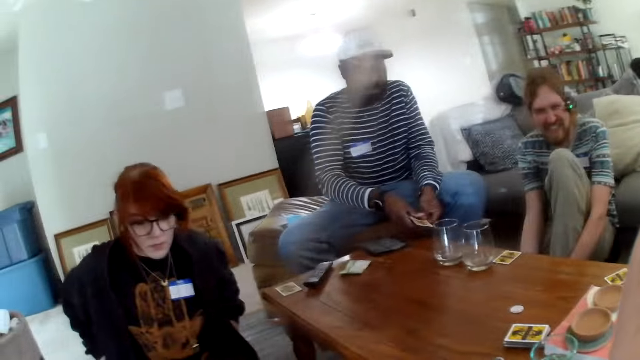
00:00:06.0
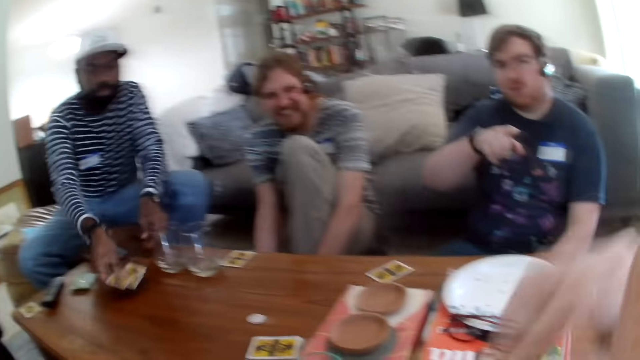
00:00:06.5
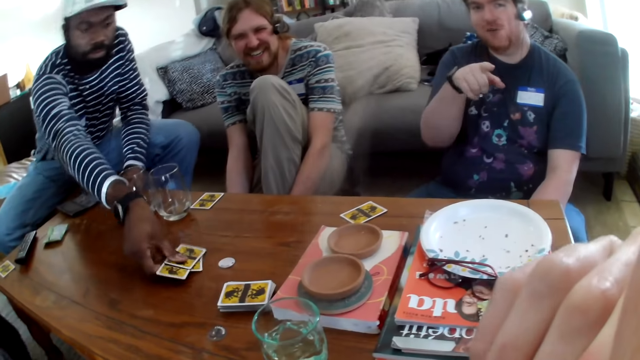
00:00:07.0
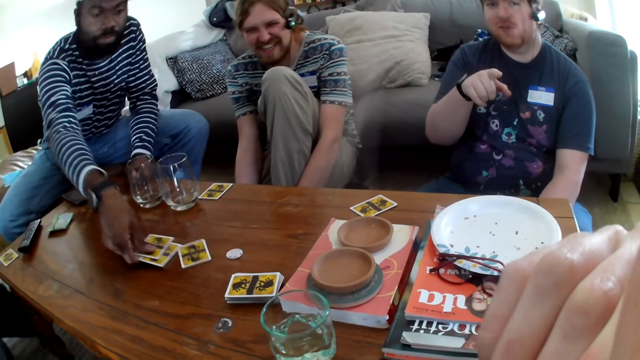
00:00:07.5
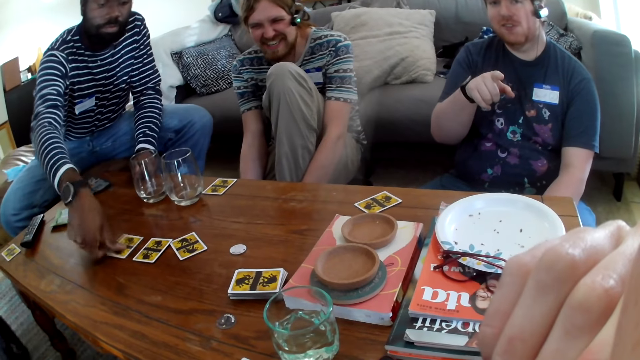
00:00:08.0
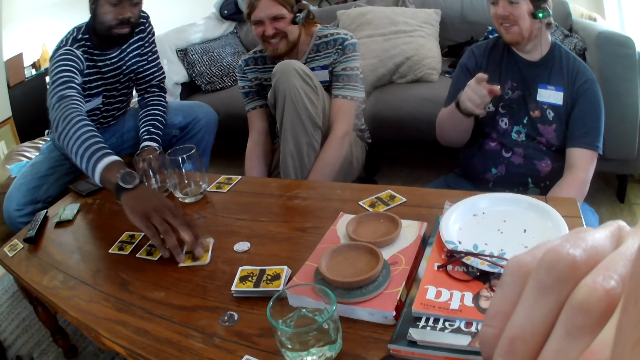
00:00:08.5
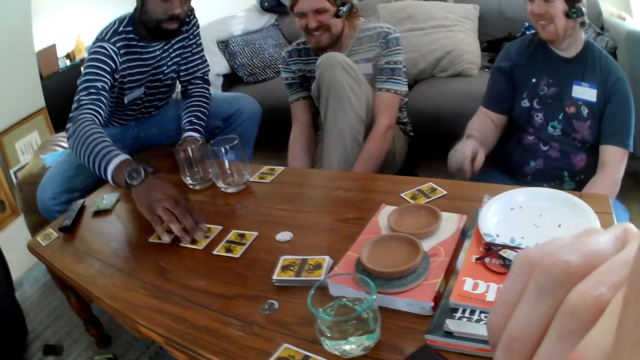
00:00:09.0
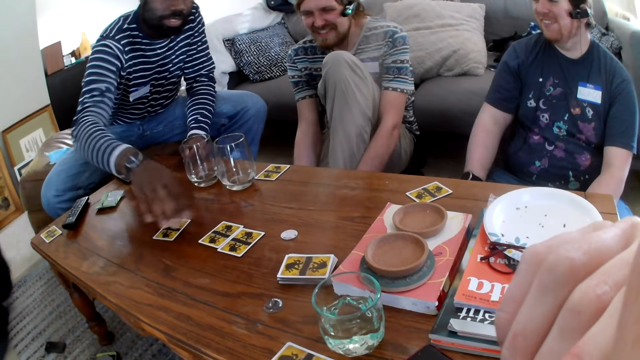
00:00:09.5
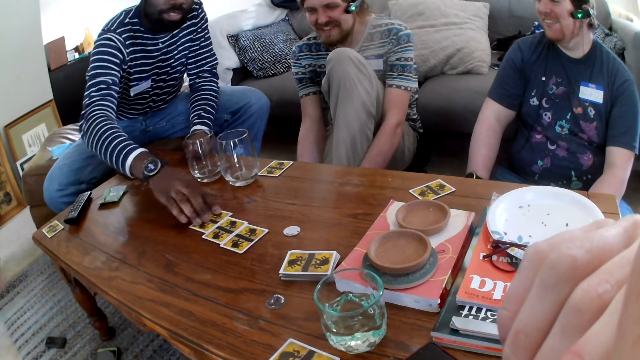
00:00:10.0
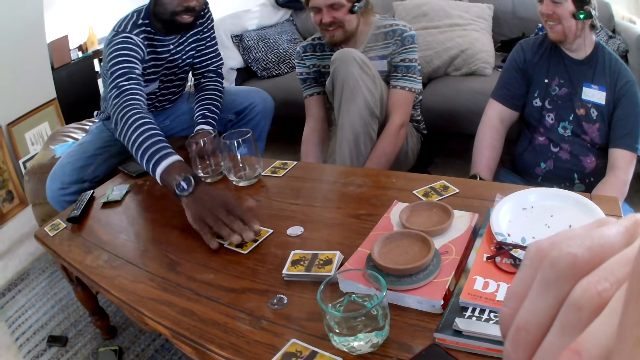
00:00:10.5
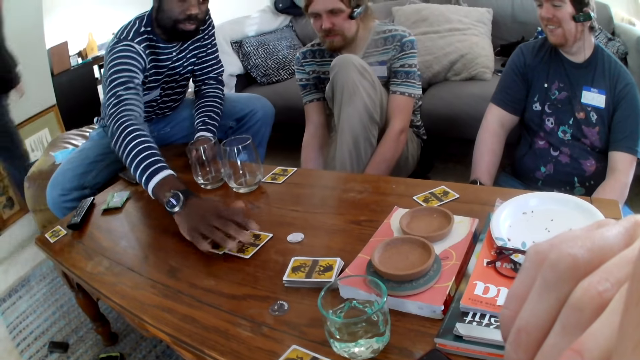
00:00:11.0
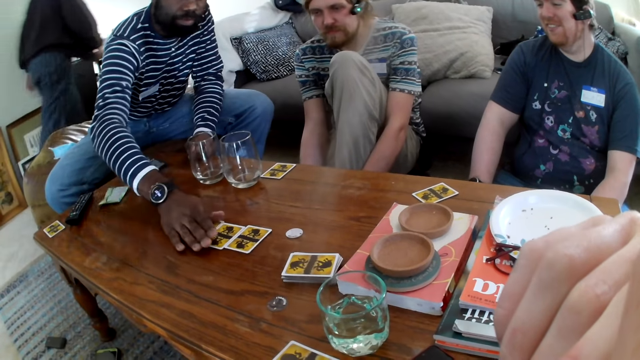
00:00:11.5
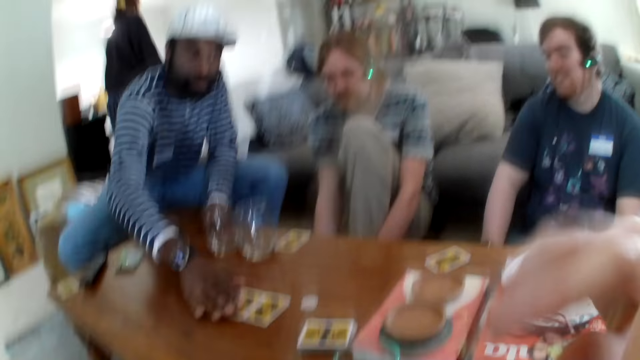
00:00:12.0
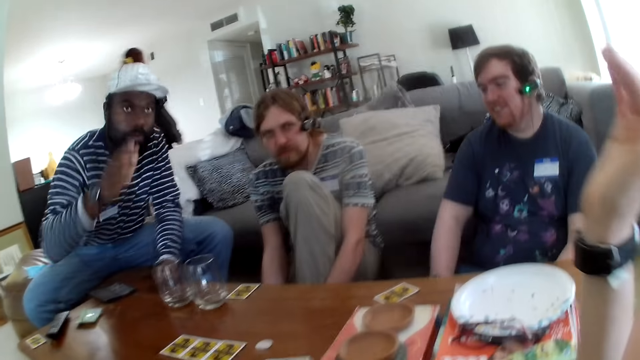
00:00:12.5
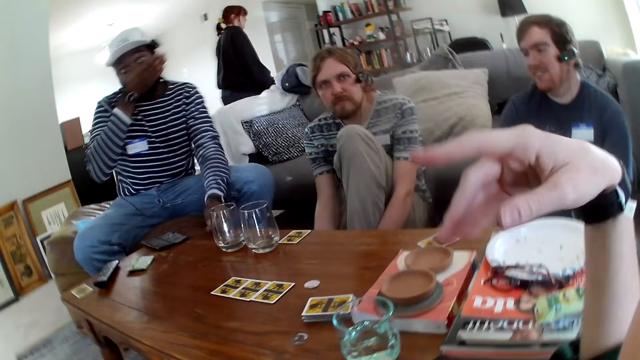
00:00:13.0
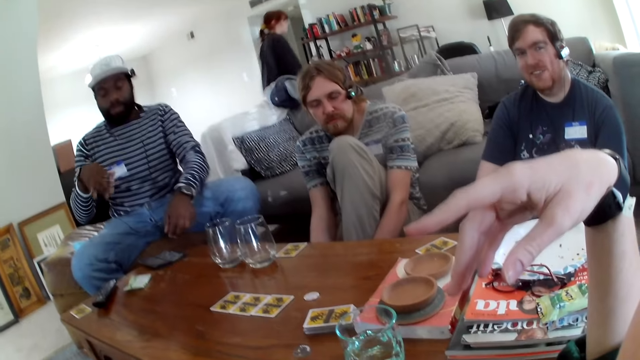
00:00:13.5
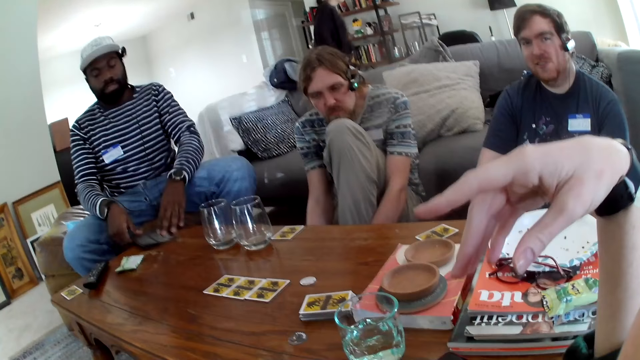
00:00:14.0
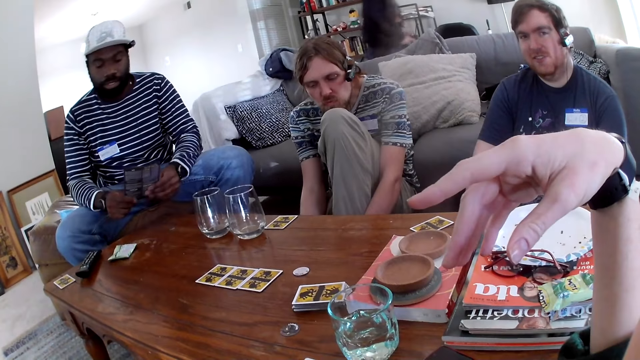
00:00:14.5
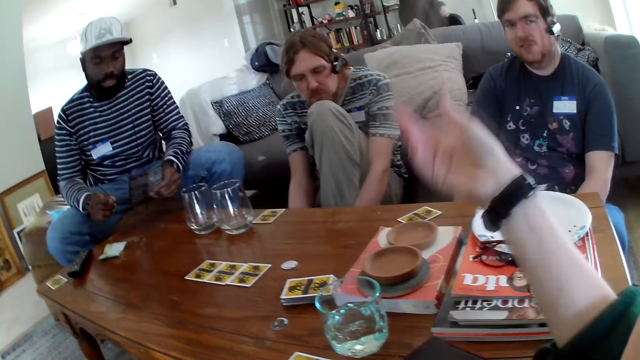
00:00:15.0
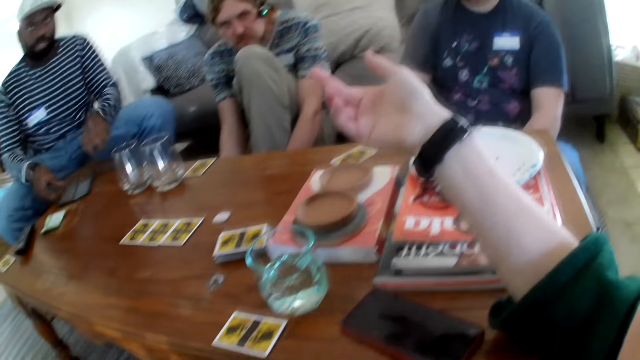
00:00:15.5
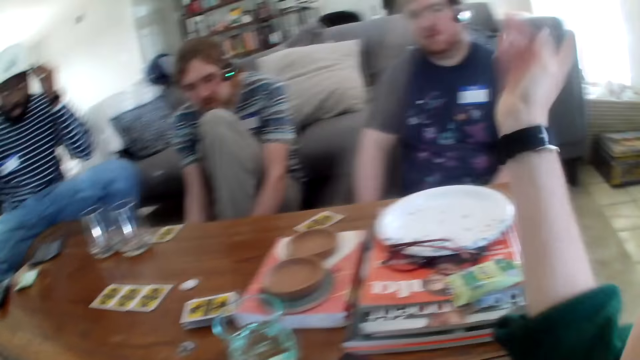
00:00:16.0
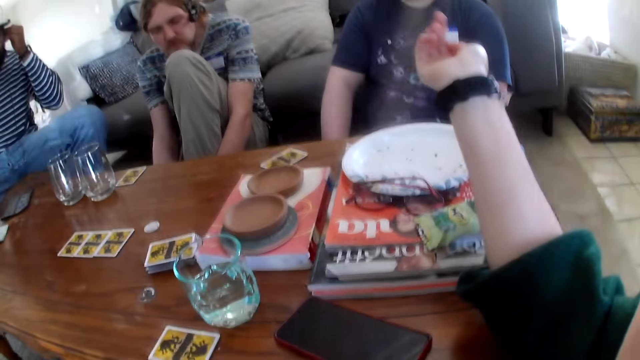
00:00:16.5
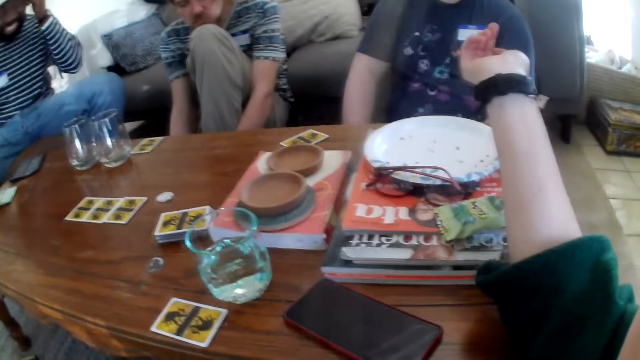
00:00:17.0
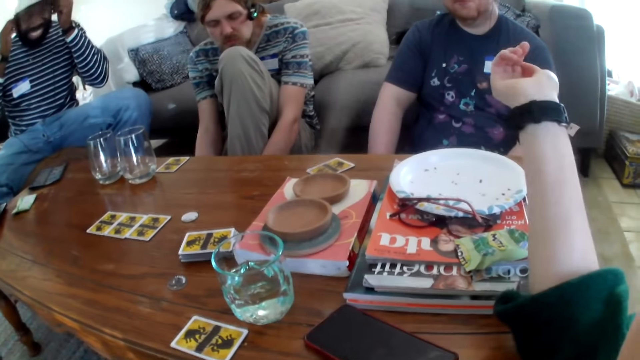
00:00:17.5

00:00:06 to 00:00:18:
The camera wearer laughs. A person picks cards. Another person laughs. A third person laughs. The camera wearer talks to friends, moving a hand.

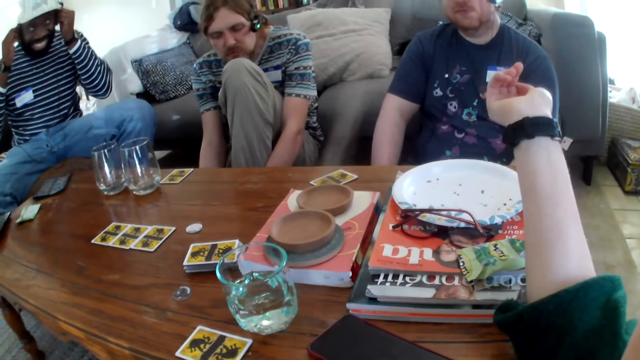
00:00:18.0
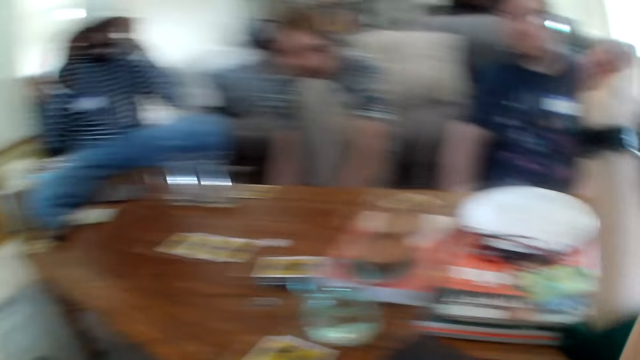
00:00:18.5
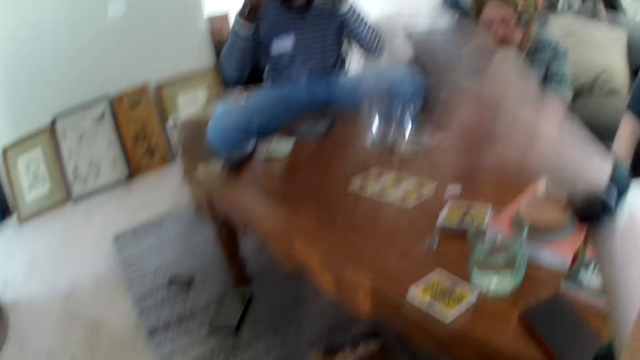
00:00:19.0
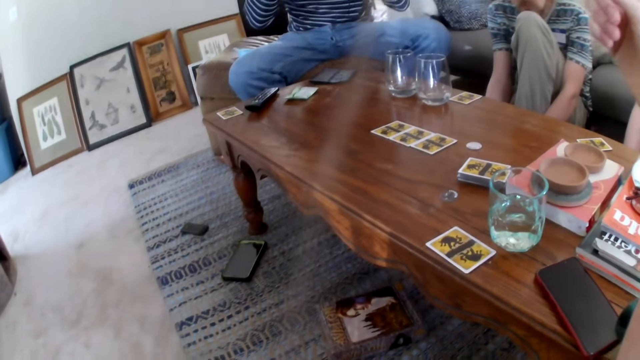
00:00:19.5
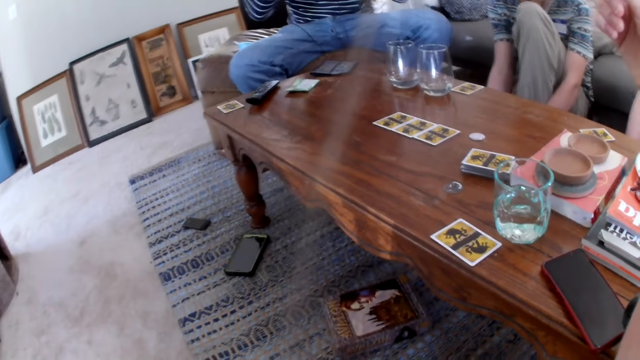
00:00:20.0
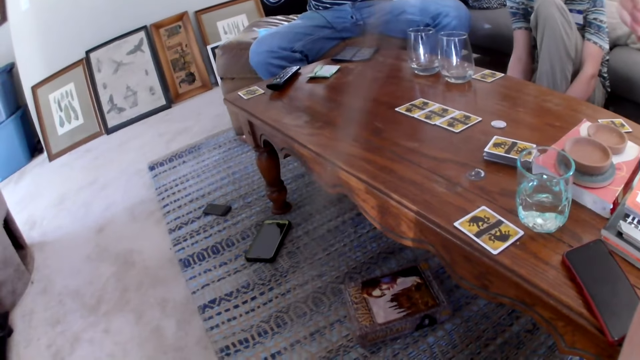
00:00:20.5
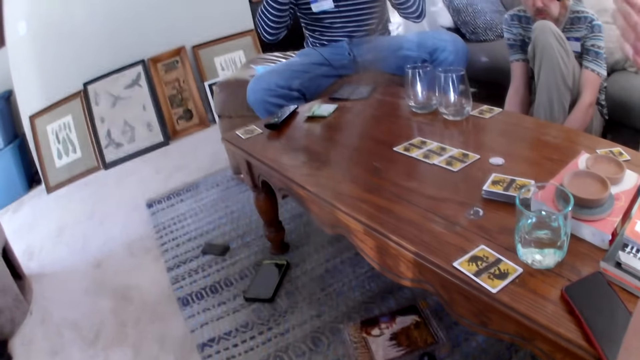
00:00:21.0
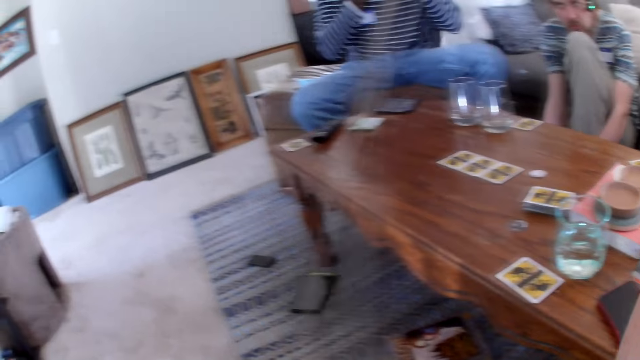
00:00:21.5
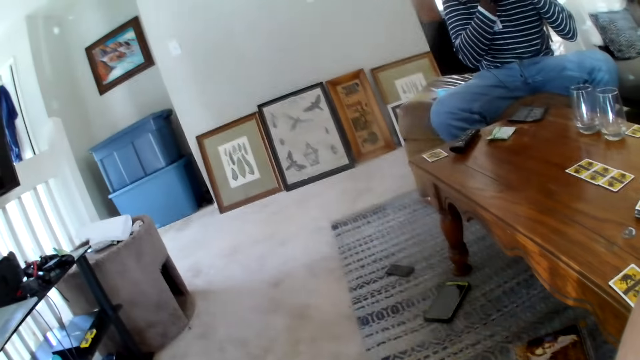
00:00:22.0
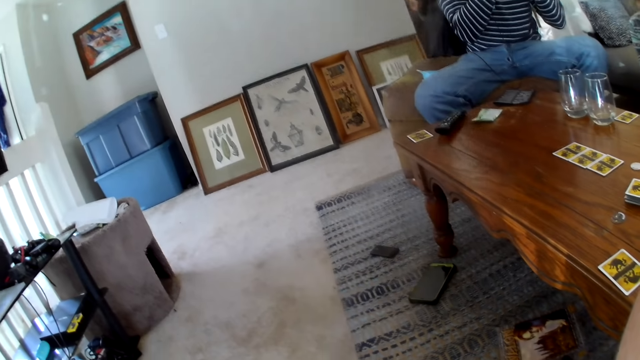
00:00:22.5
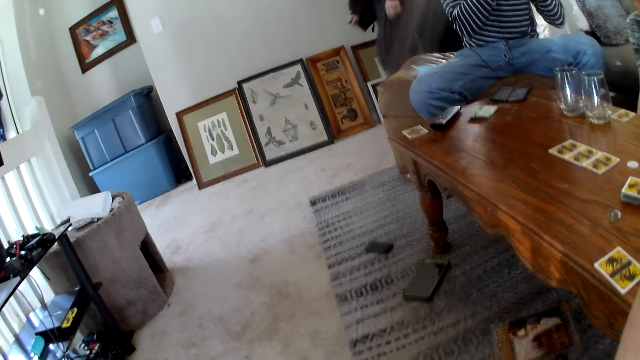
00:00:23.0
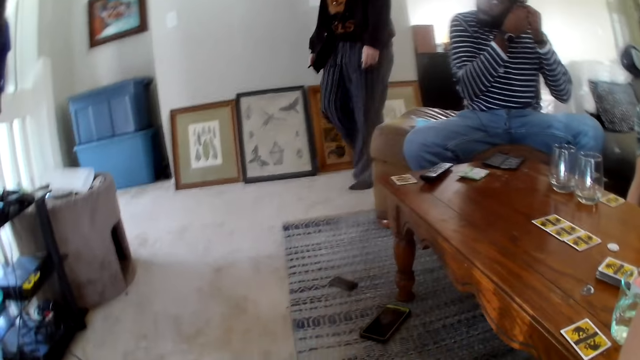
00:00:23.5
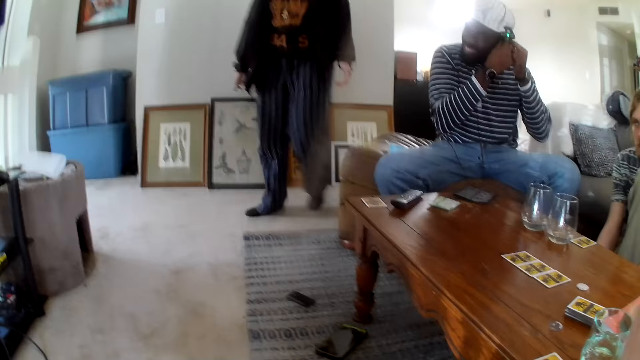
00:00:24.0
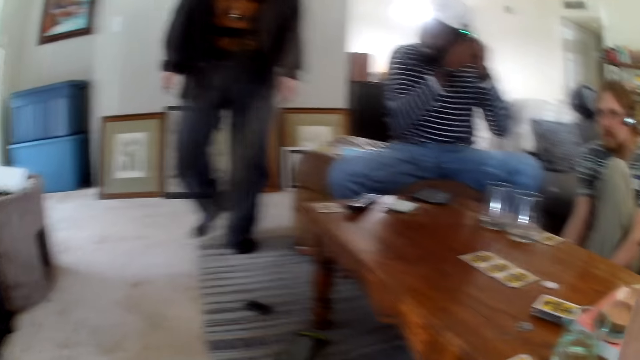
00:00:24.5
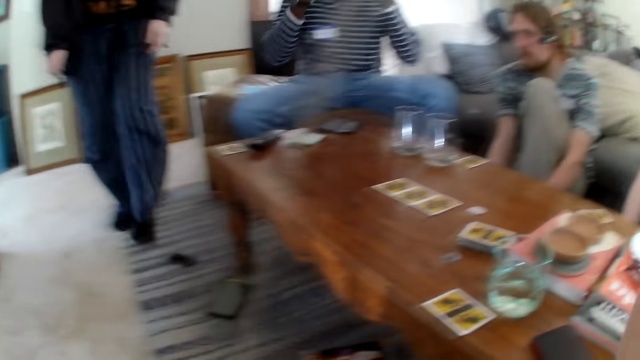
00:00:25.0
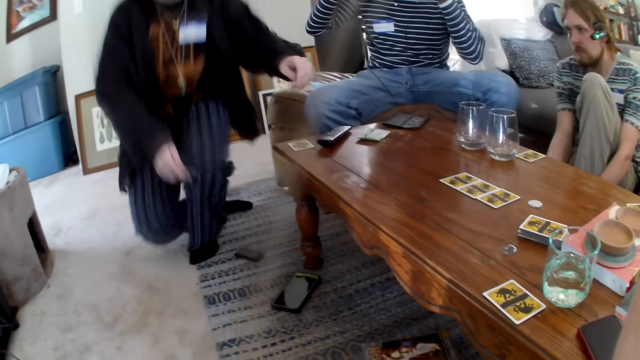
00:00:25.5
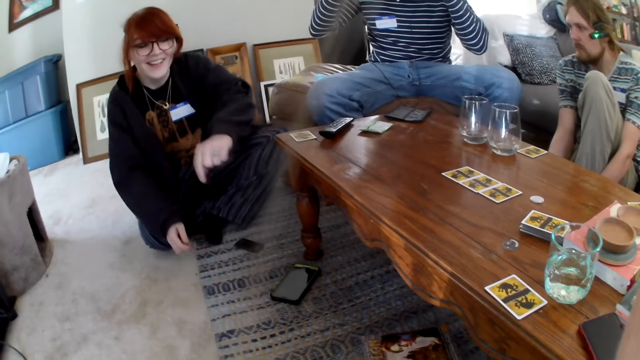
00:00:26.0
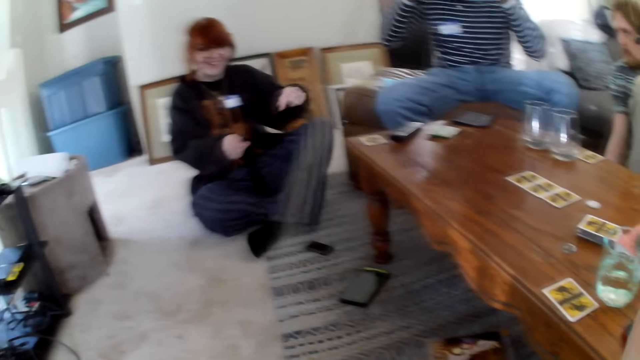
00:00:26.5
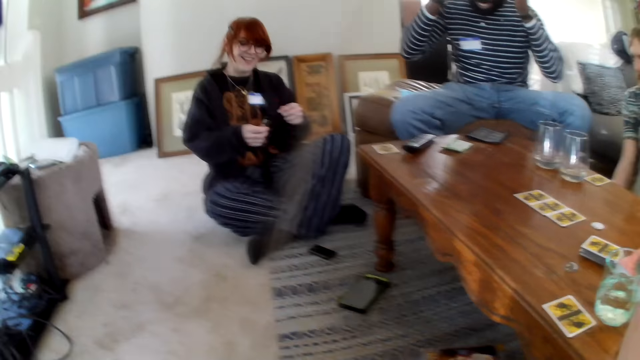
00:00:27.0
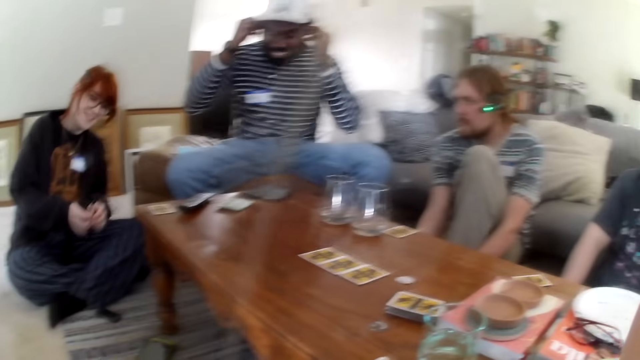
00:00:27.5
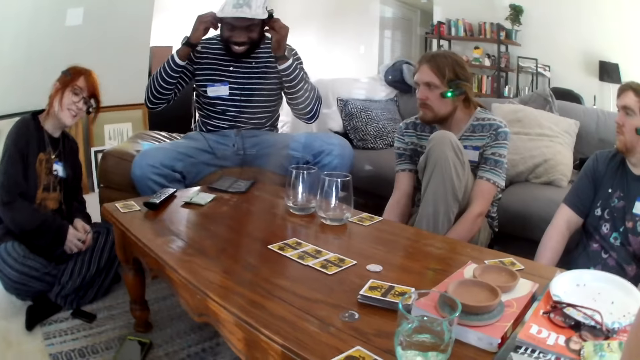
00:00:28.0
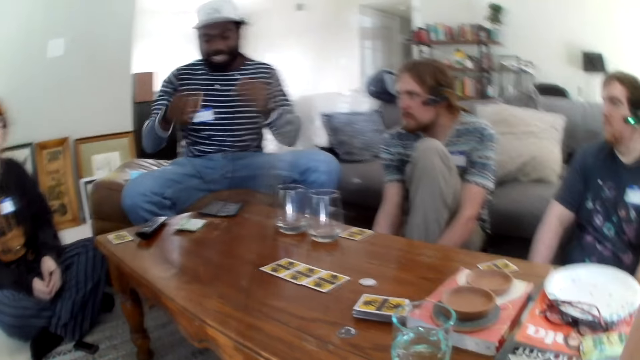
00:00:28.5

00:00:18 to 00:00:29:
A person sits down.
